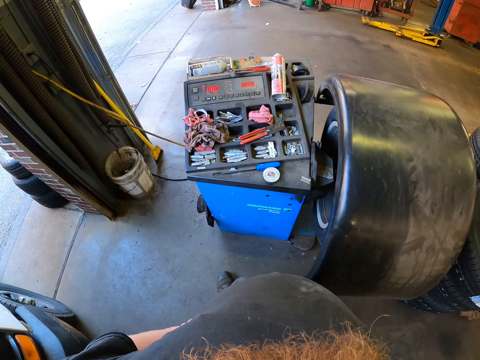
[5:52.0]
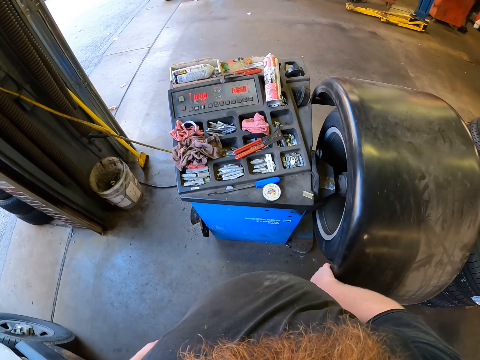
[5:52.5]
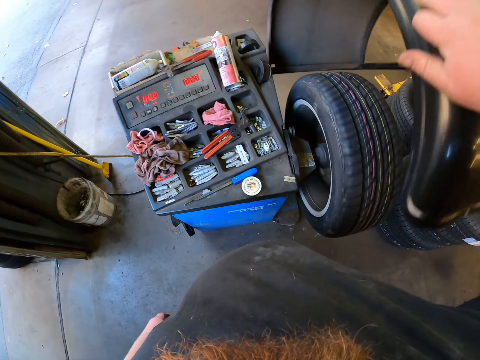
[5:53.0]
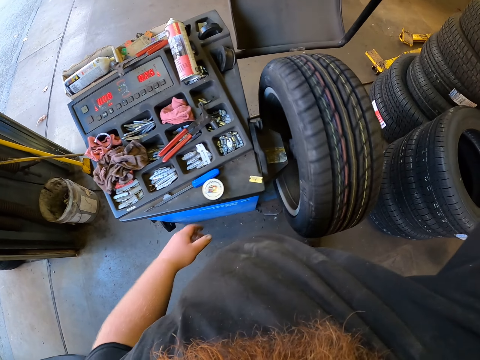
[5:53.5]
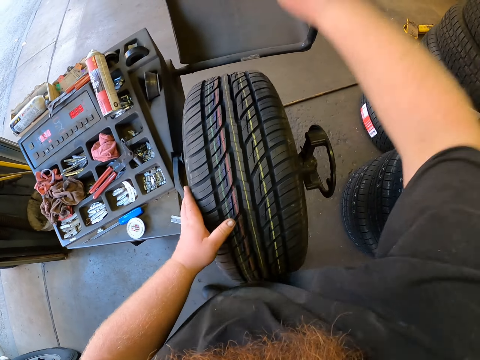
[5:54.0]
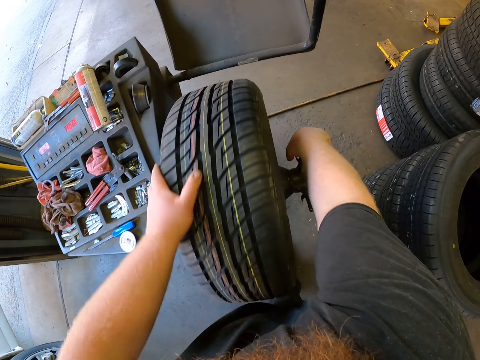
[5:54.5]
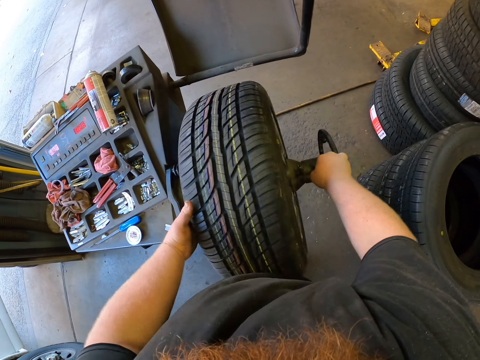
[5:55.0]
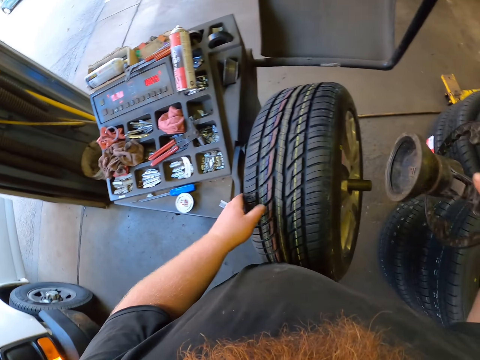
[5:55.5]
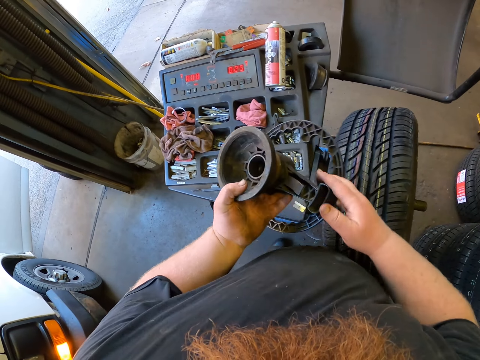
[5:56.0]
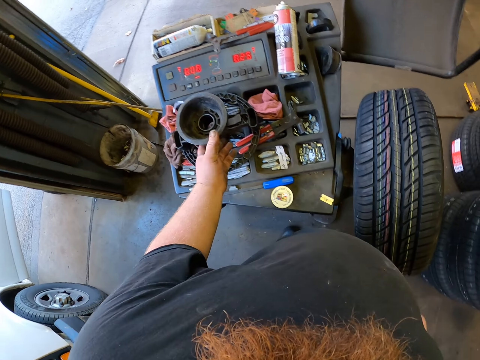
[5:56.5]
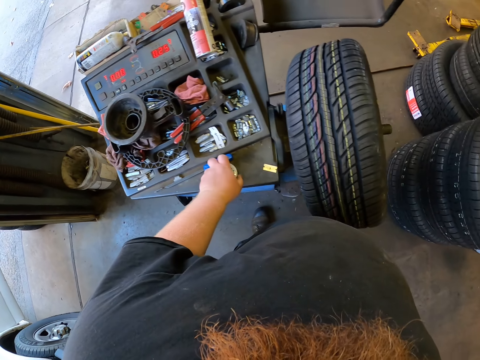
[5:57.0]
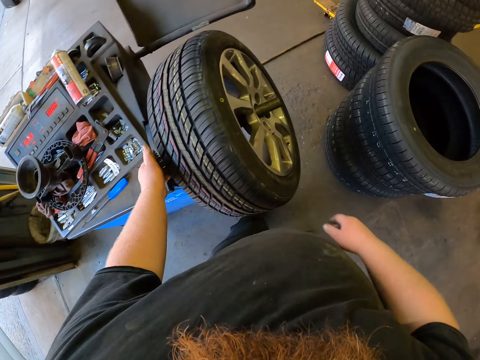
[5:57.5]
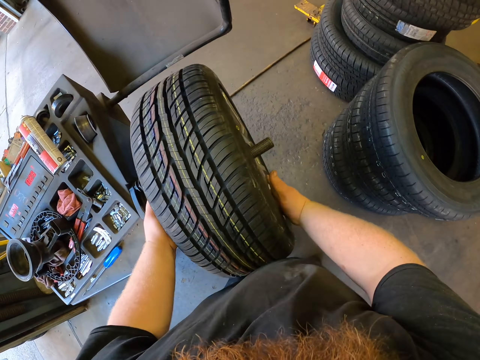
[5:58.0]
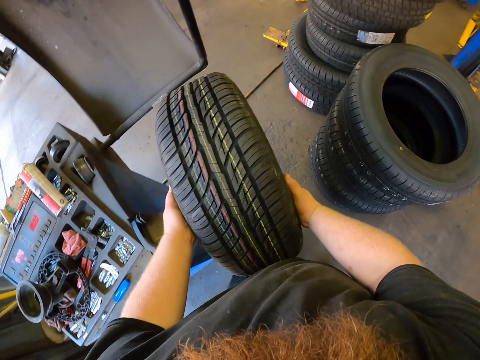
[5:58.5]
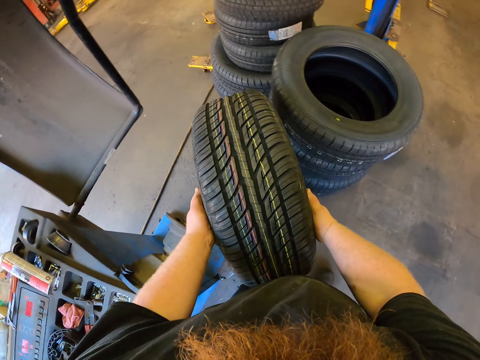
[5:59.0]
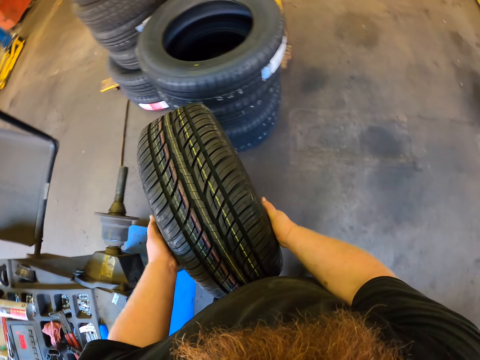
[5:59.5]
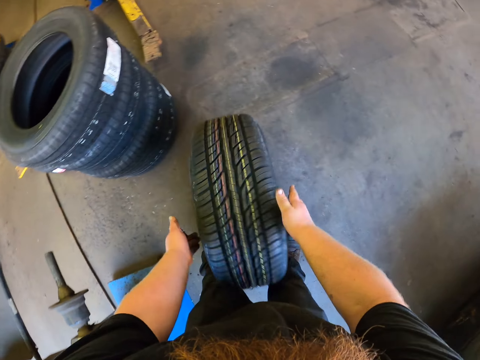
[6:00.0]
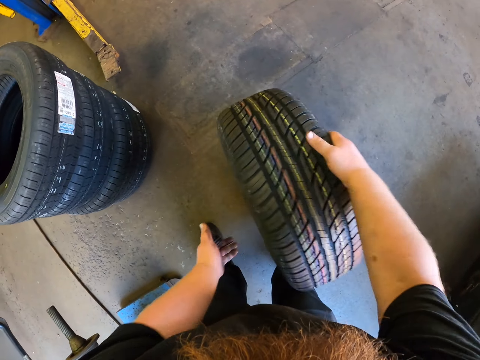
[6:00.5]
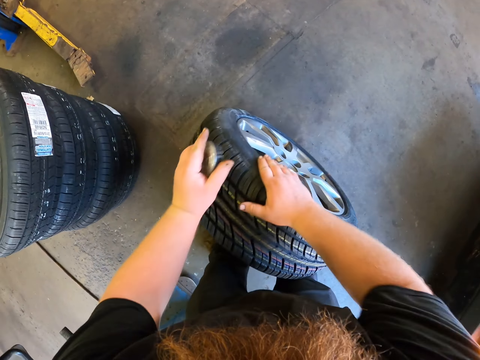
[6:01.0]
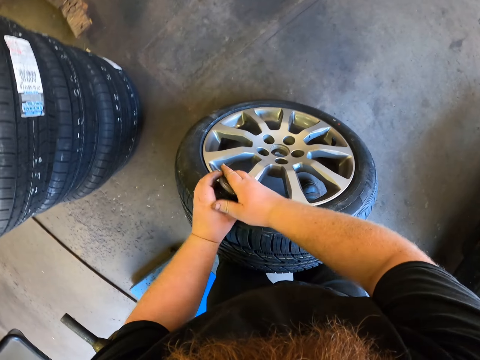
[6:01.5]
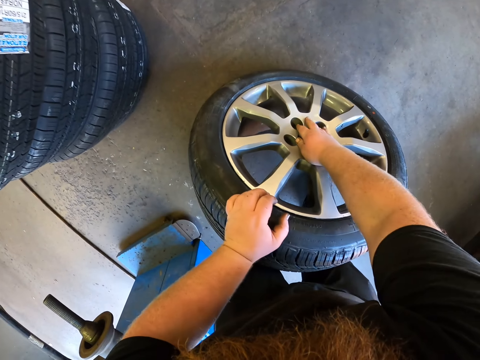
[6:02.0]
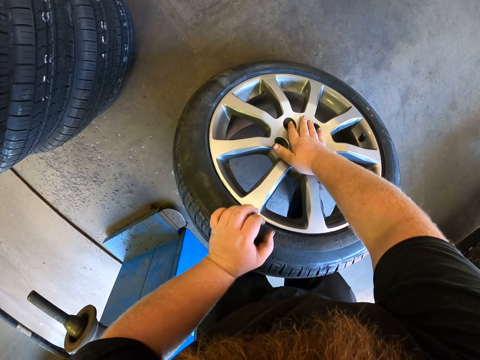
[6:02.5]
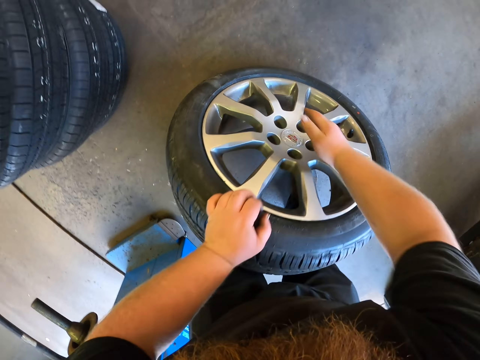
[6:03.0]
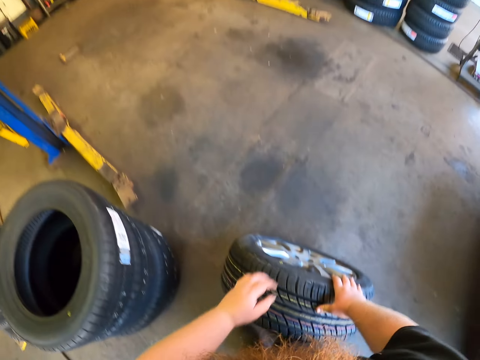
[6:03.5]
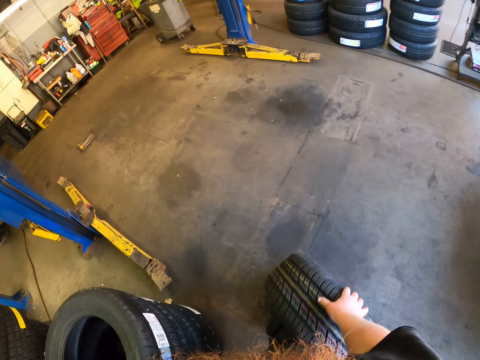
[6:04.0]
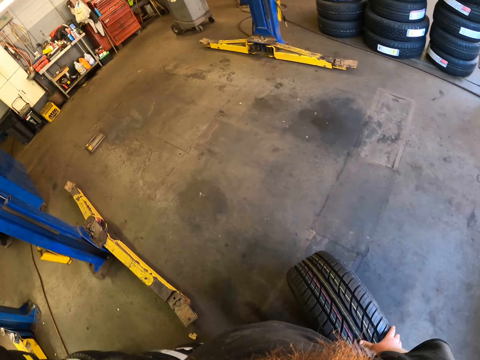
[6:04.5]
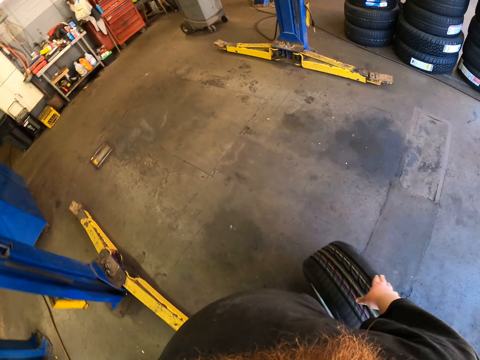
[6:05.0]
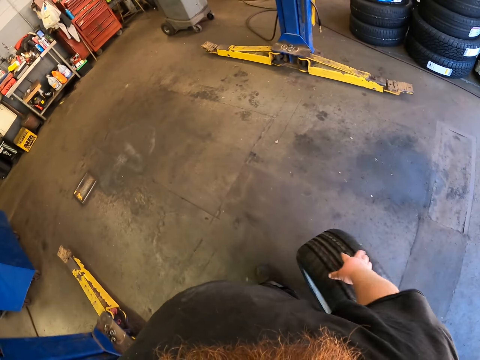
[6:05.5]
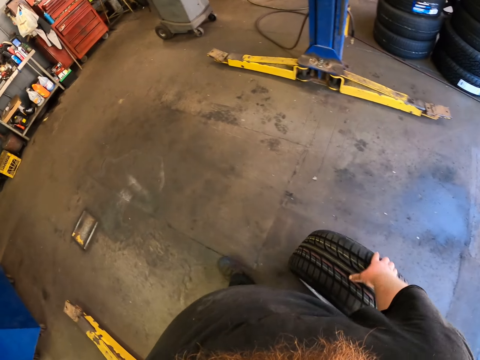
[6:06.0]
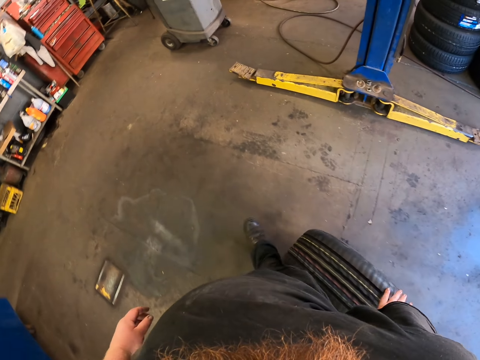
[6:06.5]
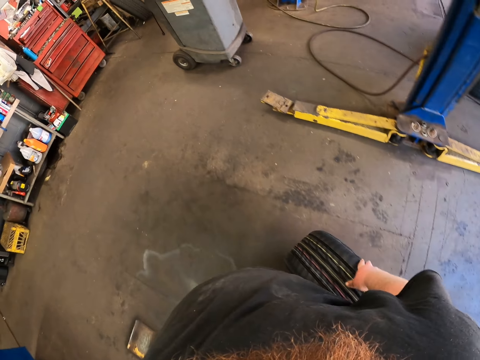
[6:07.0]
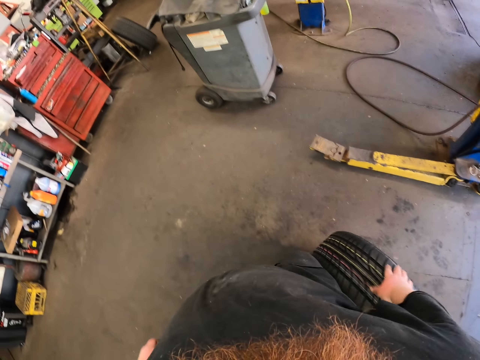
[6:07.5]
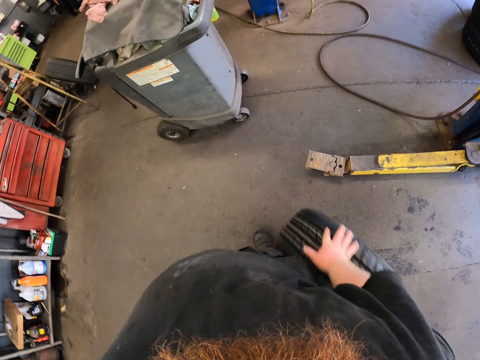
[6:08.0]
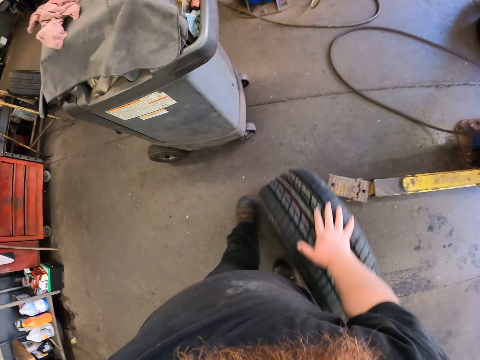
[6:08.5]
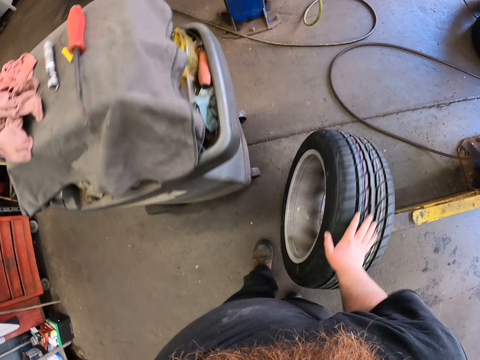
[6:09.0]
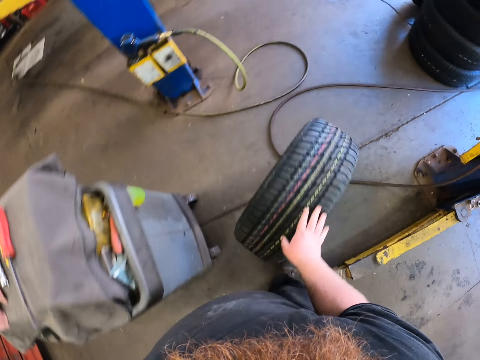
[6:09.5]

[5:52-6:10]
The camera wearer lifts up the machine cover. They remove a turn handle on the machine. They put the turn handle down. They pick up a wheel cap. They remove the wheel from the machine. They carry the wheel. They drop the wheel on the floor. They bounce the wheel on the floor. They put the wheel cap on the wheel. They roll the wheel in the garage. They walk with the wheel.

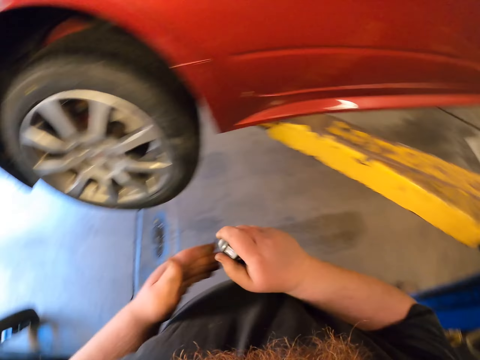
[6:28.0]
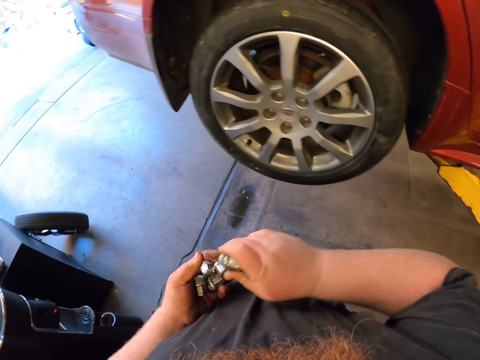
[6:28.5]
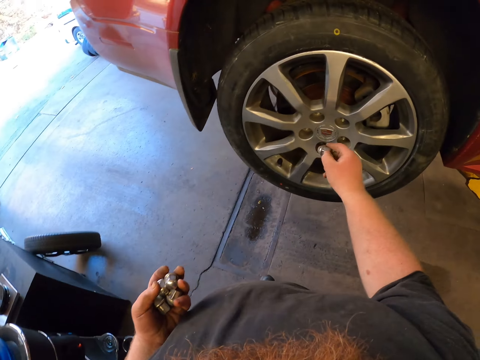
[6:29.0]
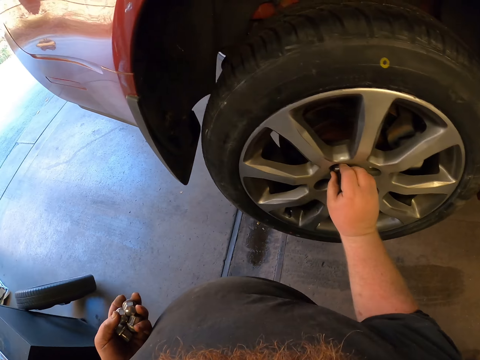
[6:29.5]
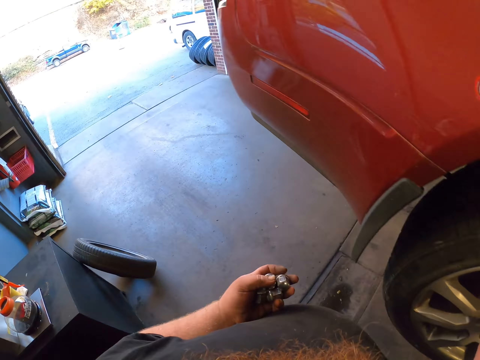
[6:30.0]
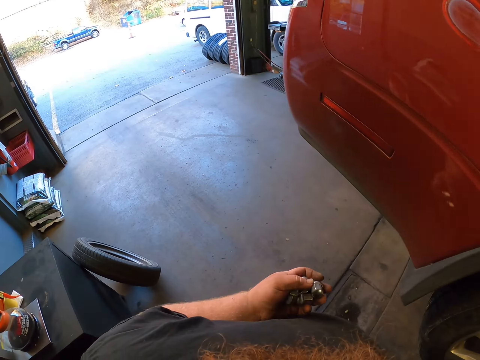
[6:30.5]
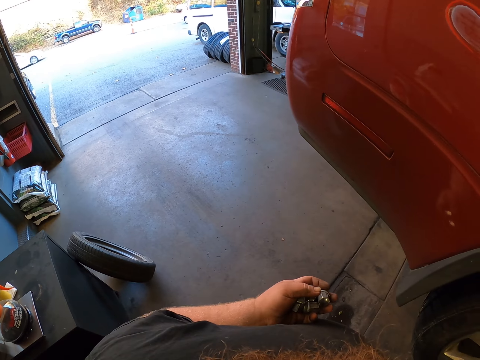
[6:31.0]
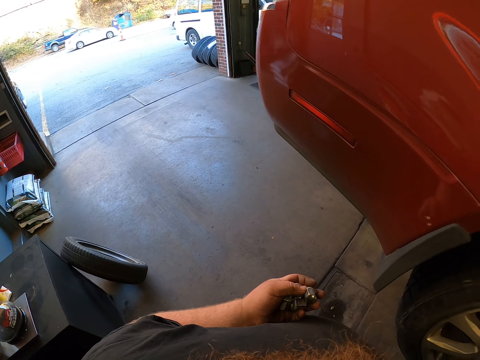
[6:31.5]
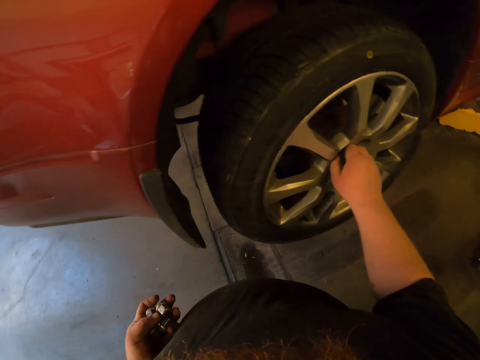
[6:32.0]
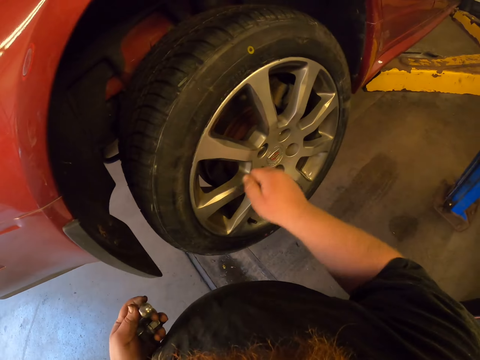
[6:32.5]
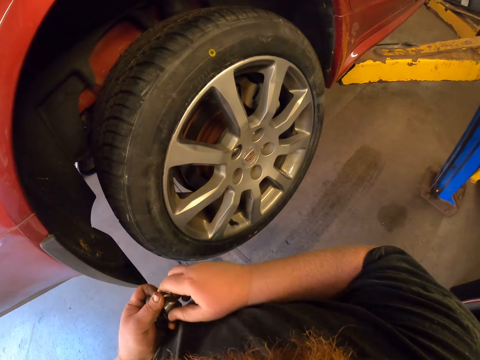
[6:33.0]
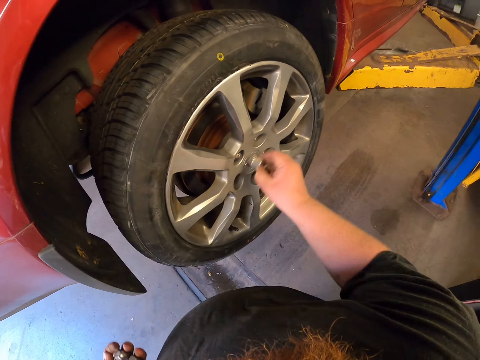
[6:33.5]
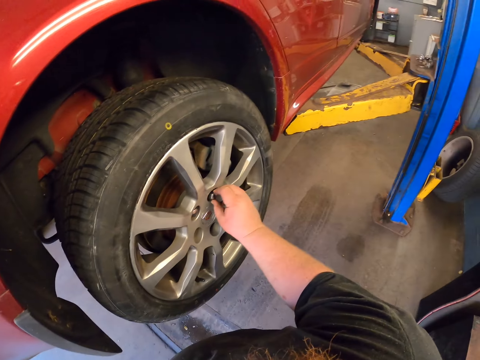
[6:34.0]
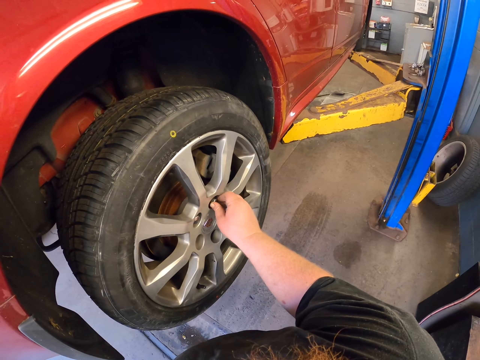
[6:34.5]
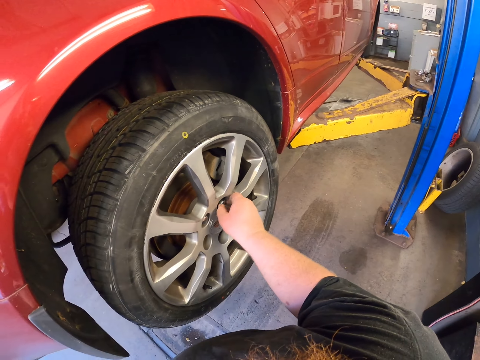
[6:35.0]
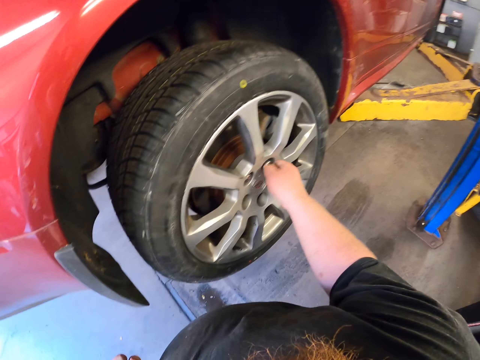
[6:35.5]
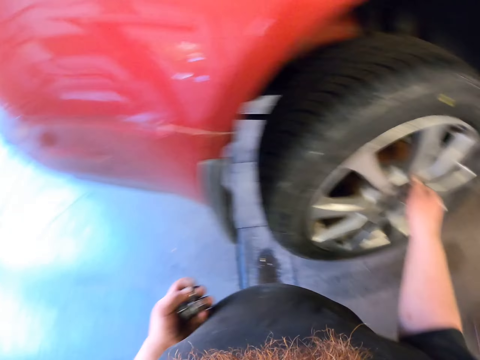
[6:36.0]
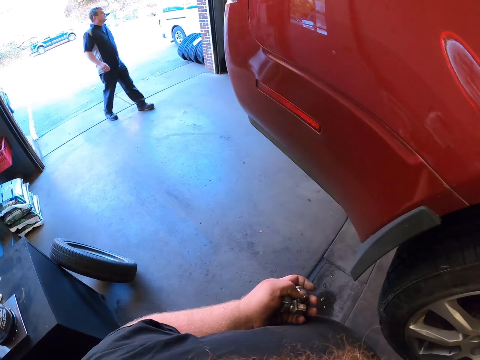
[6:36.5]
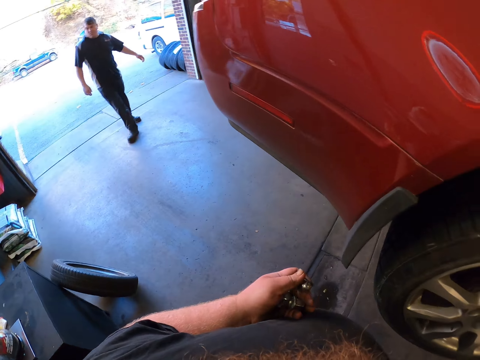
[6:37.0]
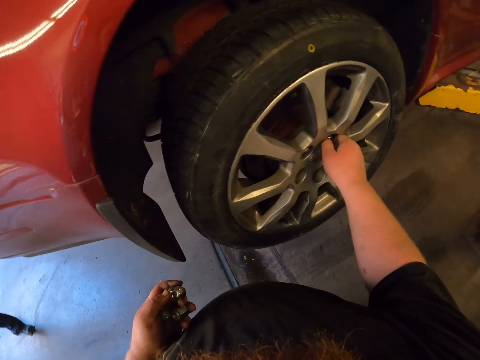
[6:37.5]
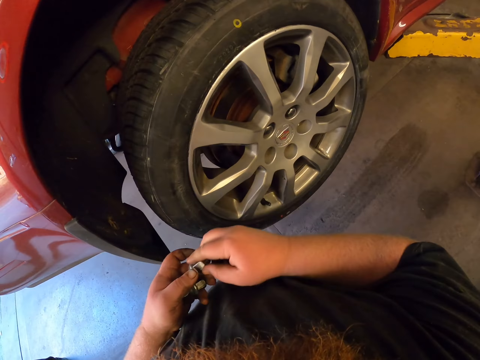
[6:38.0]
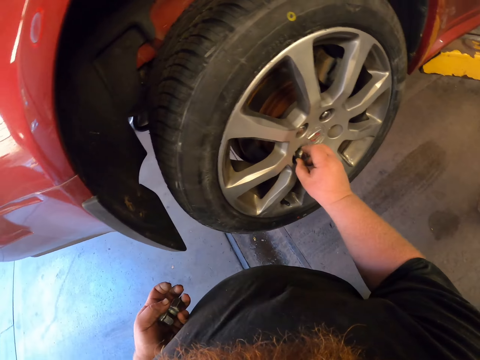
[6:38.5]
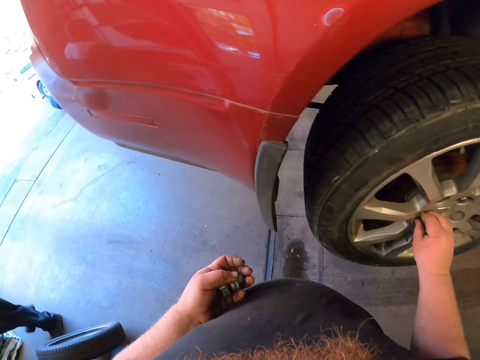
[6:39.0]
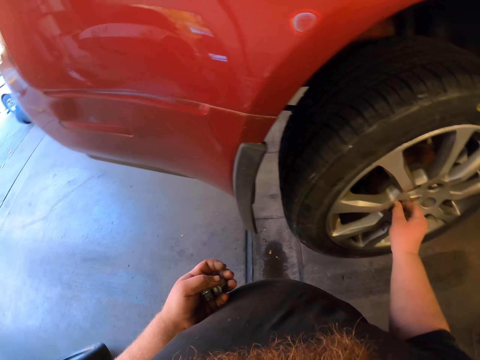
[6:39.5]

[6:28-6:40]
The camera wearer puts the bolt nuts on the wheel. They tighten the bolts on the wheel. A person walks into the garage. The camera wearer puts the bolt nuts on the wheel.
